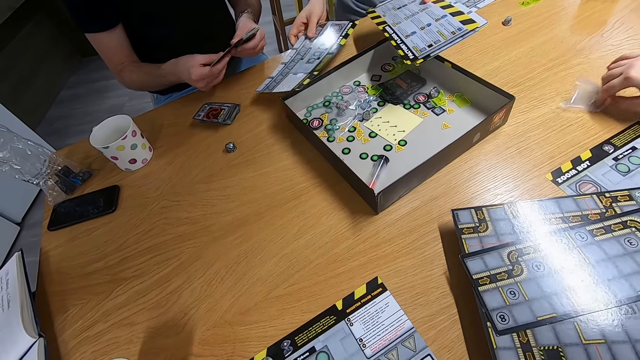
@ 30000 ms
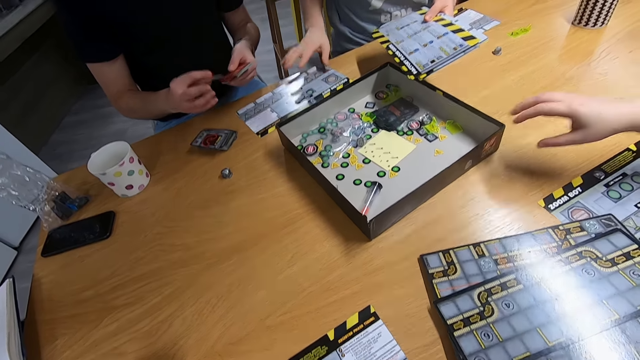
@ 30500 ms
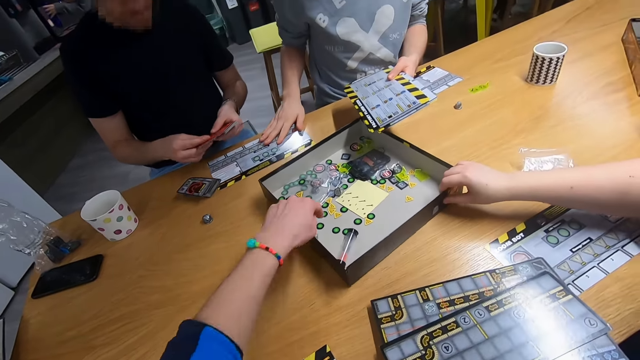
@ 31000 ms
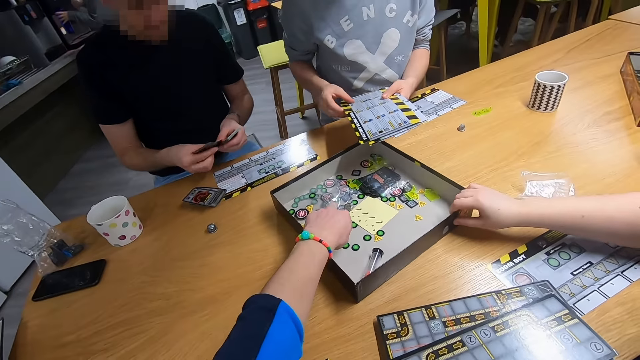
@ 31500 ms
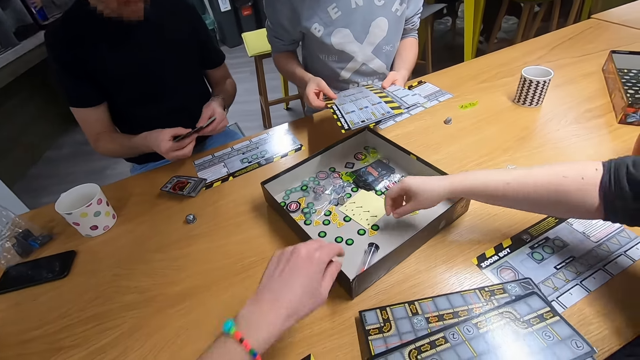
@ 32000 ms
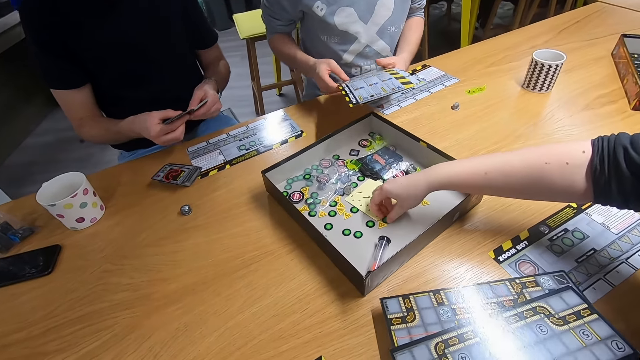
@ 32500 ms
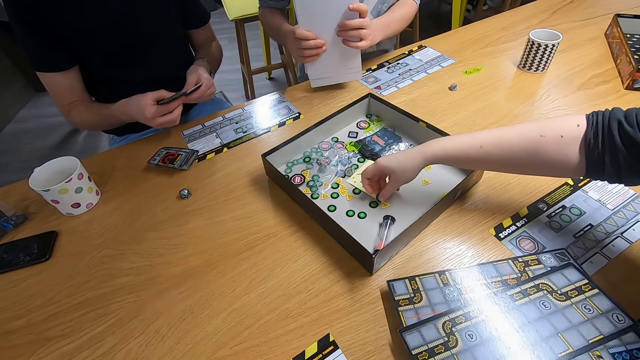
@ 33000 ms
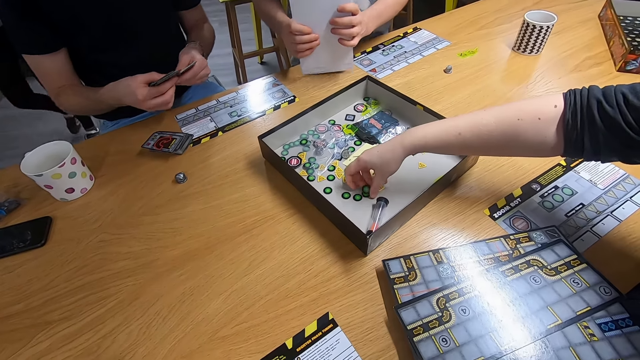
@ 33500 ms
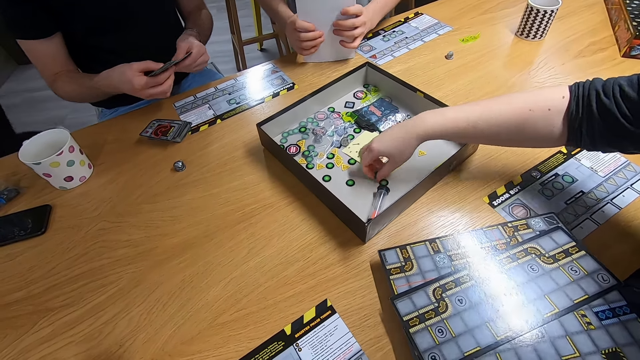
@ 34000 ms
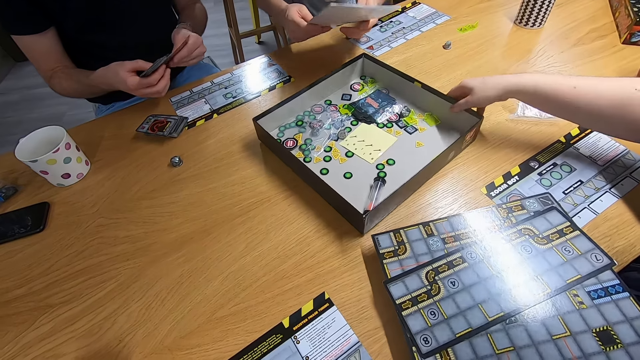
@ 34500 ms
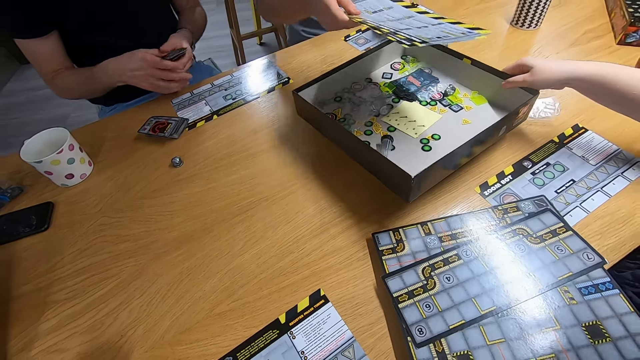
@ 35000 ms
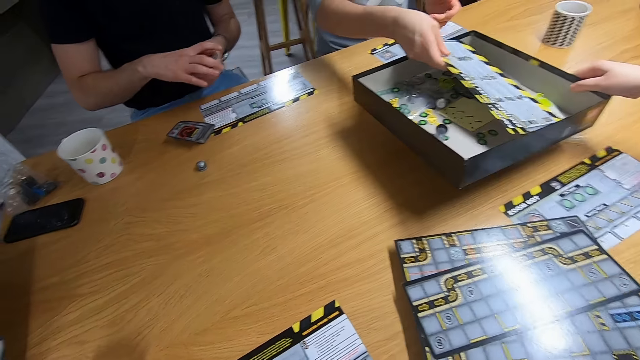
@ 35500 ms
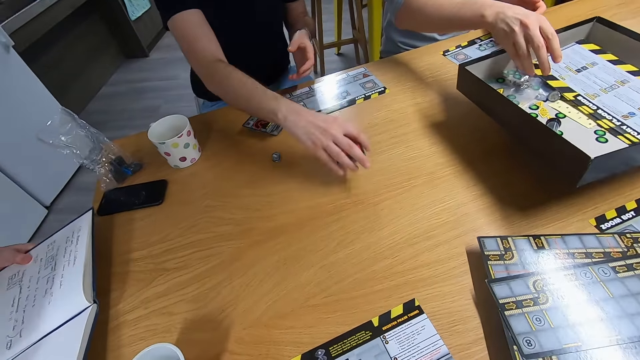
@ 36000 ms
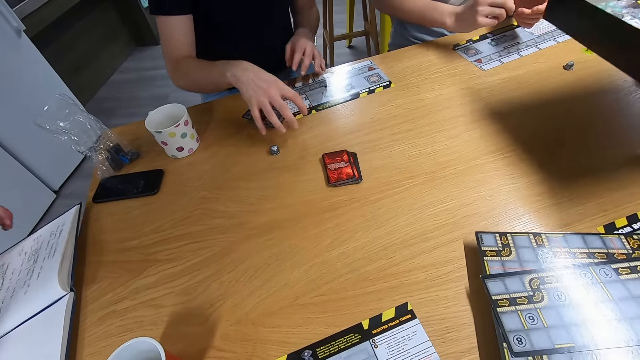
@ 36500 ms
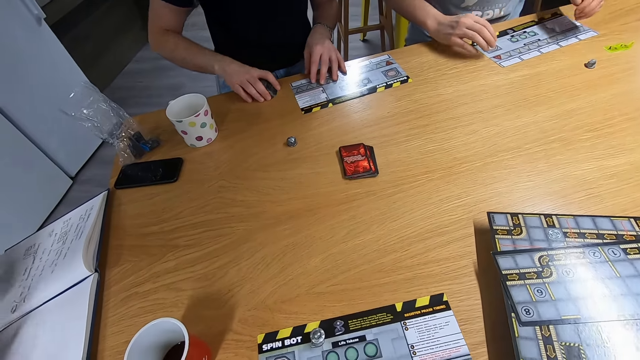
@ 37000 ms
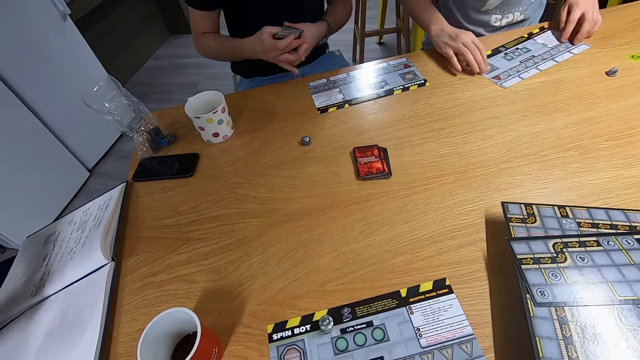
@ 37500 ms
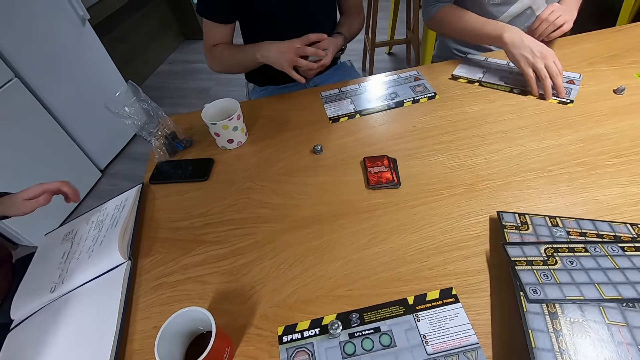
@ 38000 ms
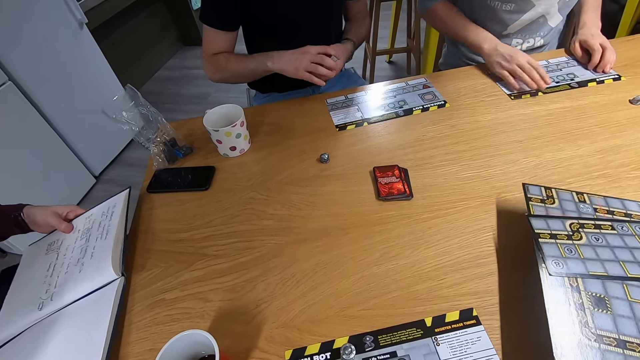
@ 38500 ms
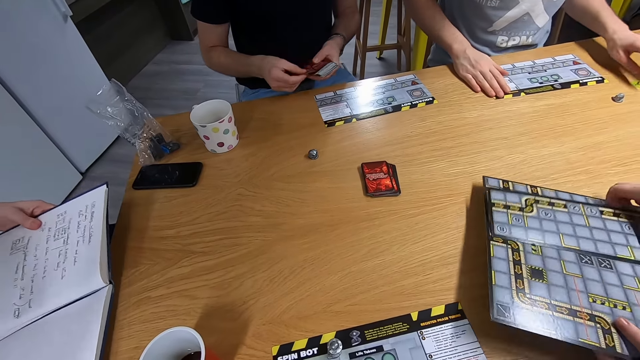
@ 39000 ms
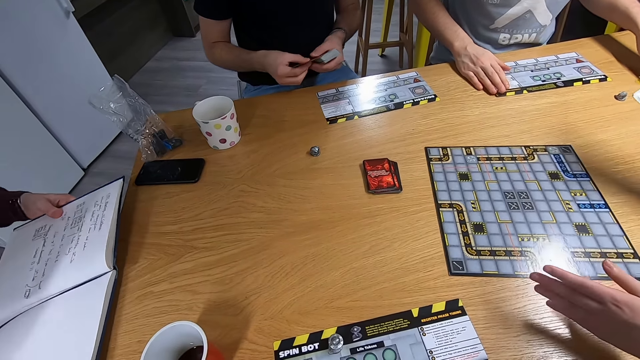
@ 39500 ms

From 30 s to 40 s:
A lady pulls the box with the right hand. The camera wearer swings the left hand. The lady picks up the board game pieces with the right hand. The lady pulls the box with the right hand. A man puts the board game in the box. Another man drops the cards on the desk and picks up the cards with the right hand. The first man turns the board game on the desk. A third man holds the book with the left hand. The lady drops the board game on the desk.

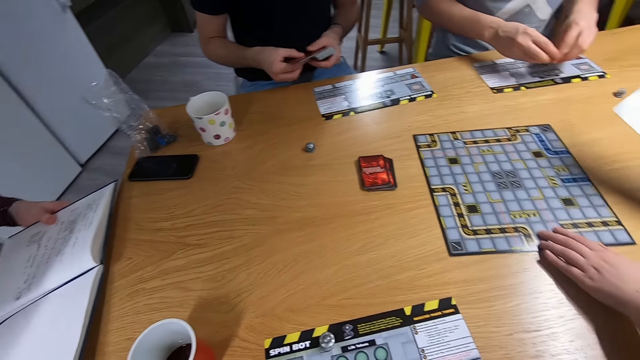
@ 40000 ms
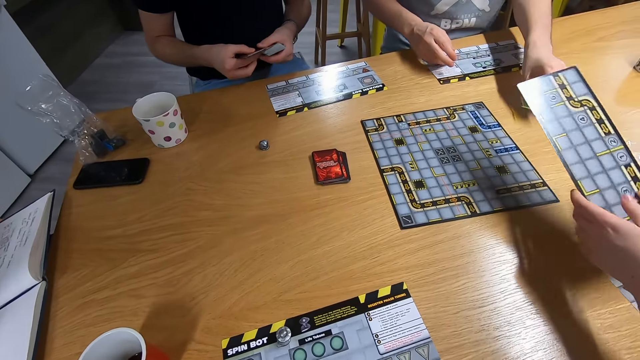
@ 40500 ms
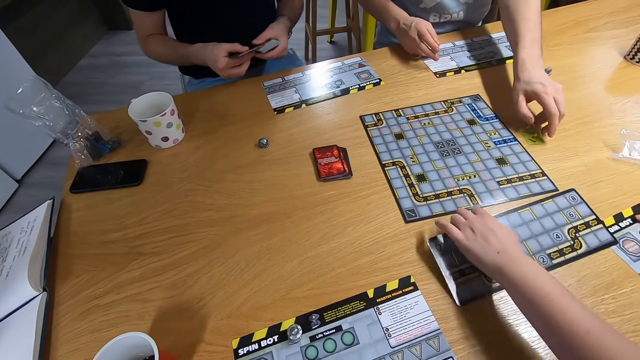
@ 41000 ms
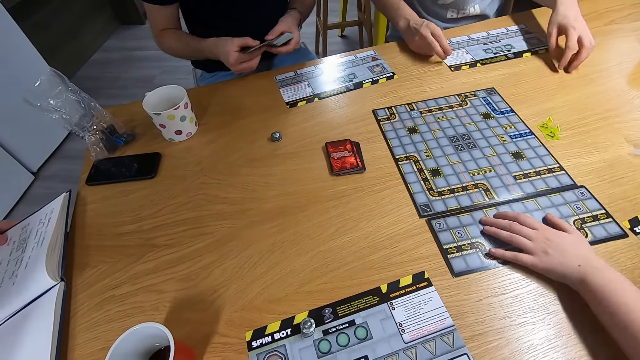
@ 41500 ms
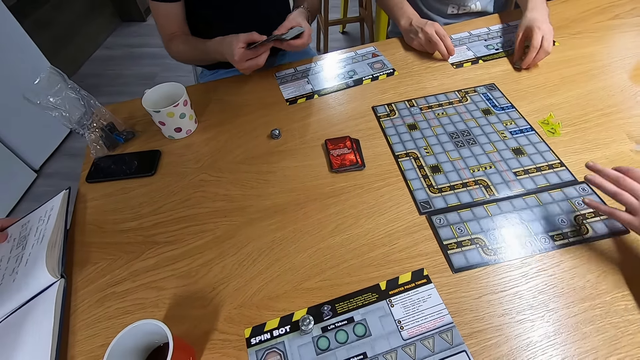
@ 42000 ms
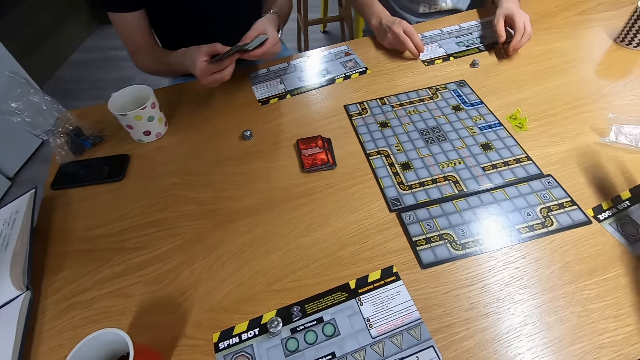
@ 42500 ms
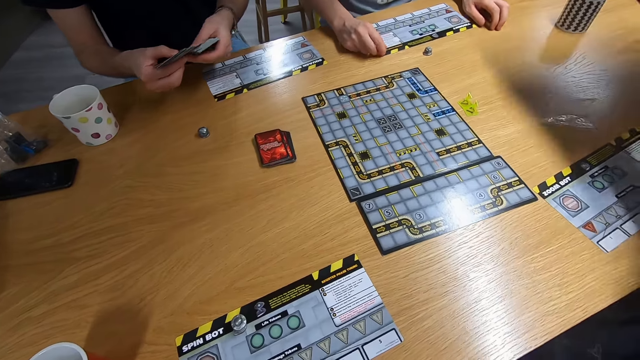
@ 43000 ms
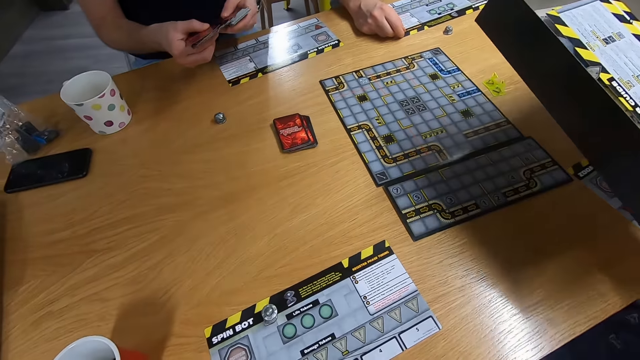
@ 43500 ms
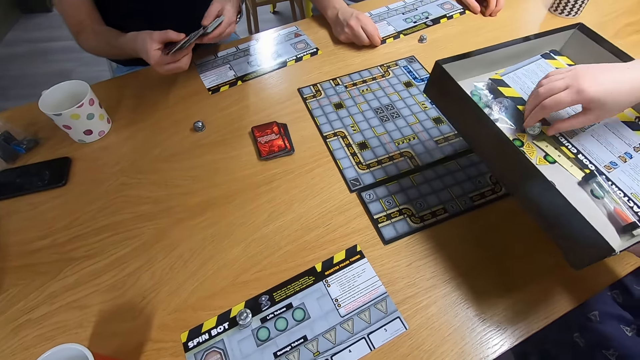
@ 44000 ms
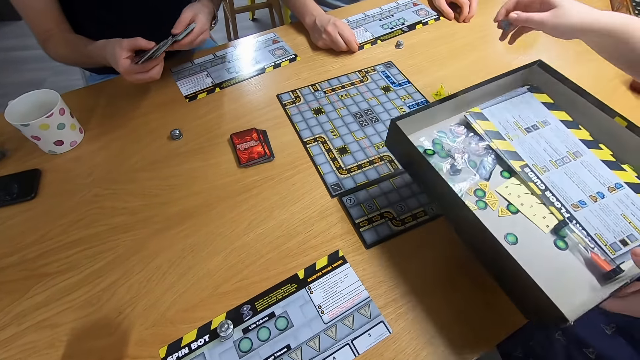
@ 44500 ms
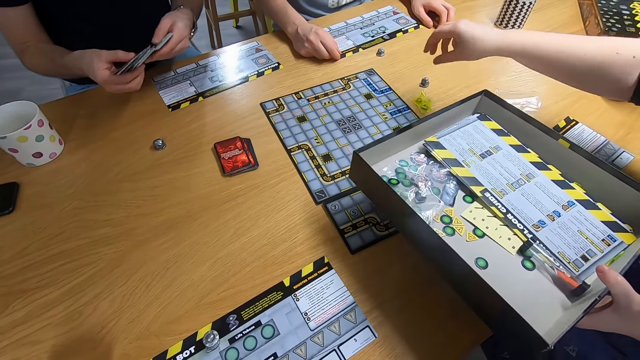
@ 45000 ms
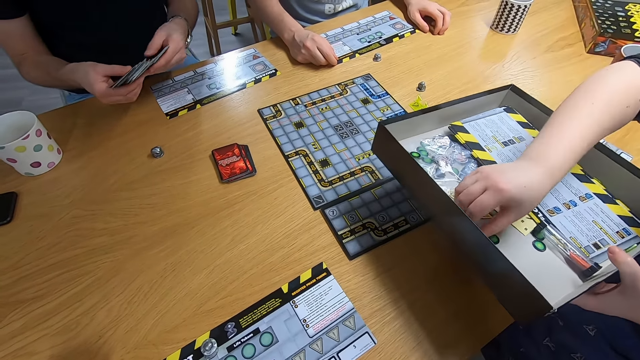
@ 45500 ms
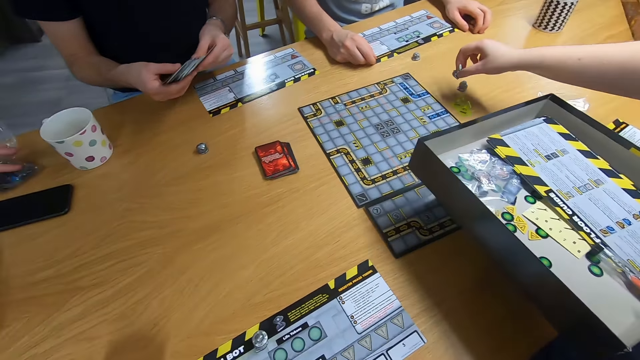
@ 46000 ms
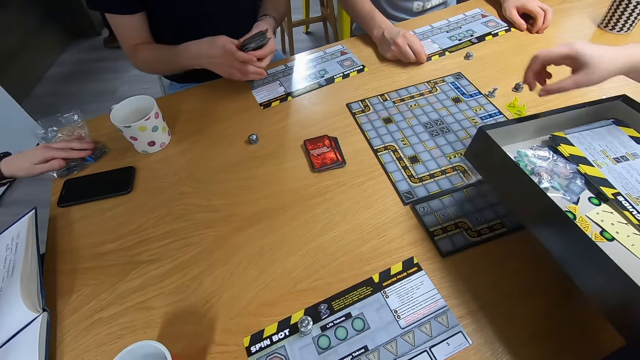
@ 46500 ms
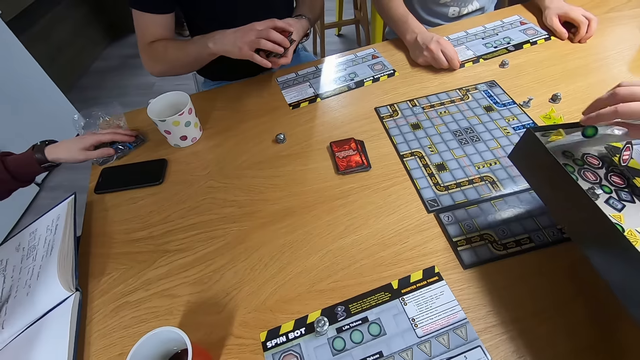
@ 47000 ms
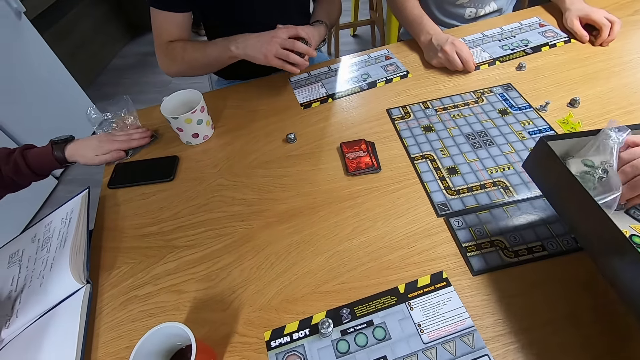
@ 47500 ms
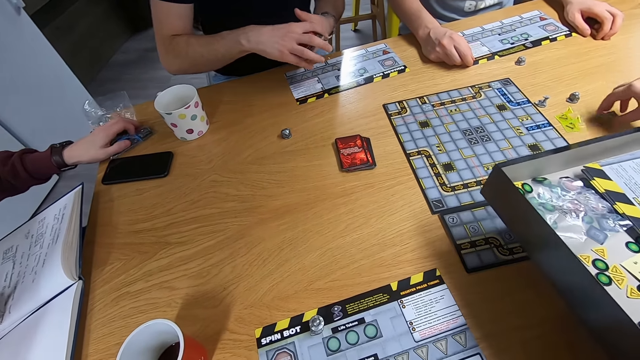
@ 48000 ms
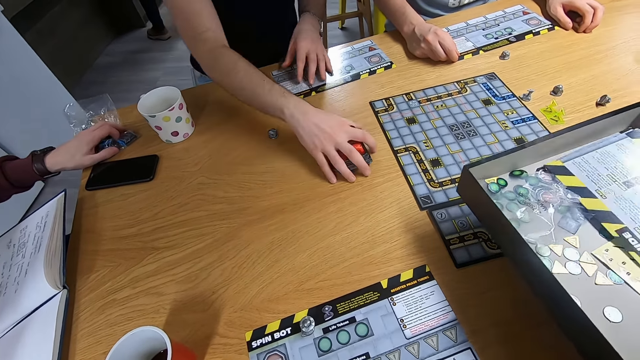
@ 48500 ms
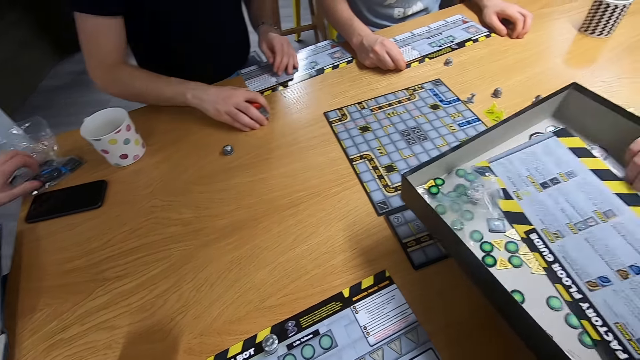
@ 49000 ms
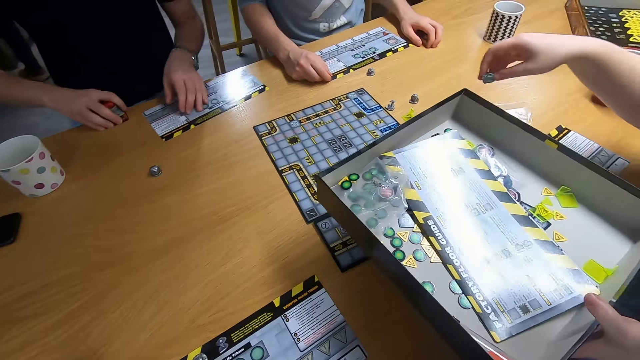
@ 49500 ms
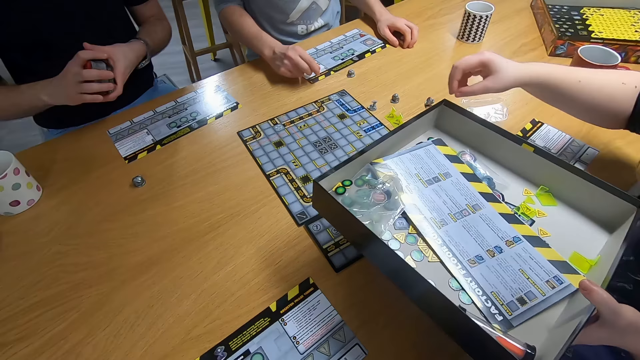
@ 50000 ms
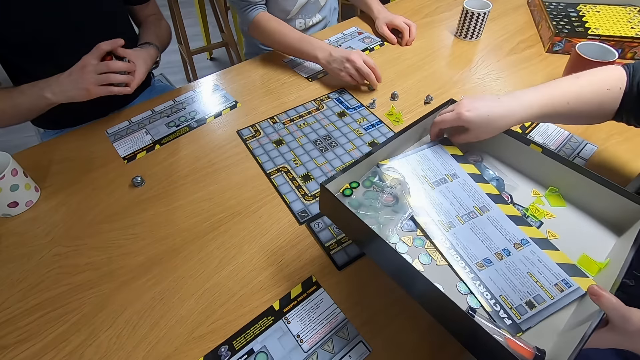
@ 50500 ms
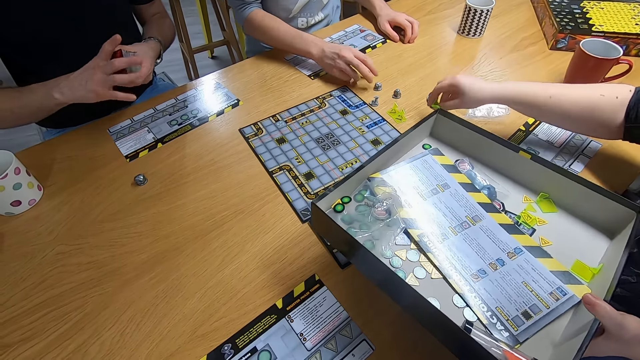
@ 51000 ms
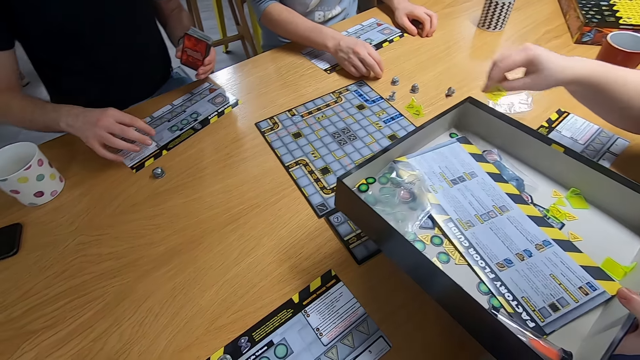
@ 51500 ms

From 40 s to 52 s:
A man swings the right hand and drops something on the desk. A lady moves the board game on the desk. Another man shuffles the cards on the hands. The lady moves the box to the left hand. The lady picks up a board game piece with the right hand and puts the board game piece on the desk. The lady picks up a board game piece with the right hand and puts the board game piece on the desk. The lady picks up a board game piece with the right hand and puts the board game piece on the desk. The other man picks up the cards with the right hand and moves the cards to the left hand. The first man picks up the board game piece with the right hand.
